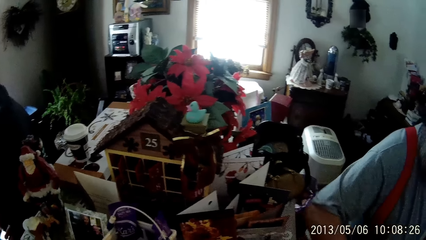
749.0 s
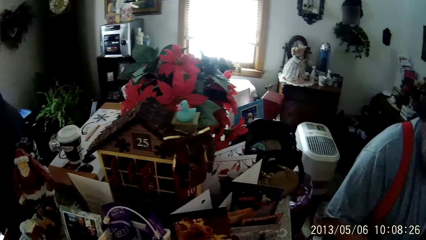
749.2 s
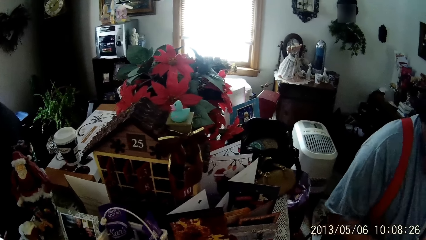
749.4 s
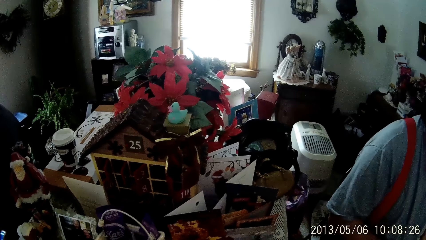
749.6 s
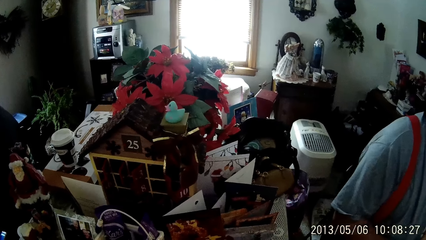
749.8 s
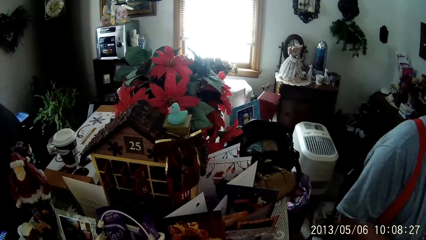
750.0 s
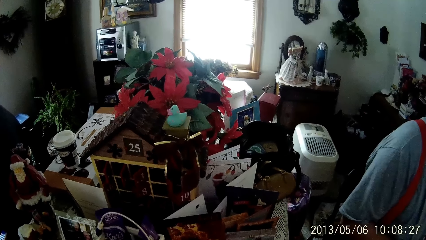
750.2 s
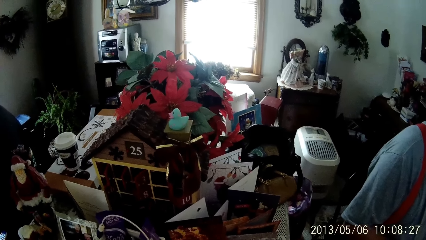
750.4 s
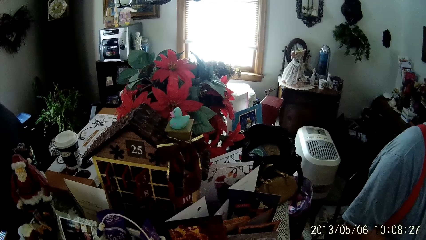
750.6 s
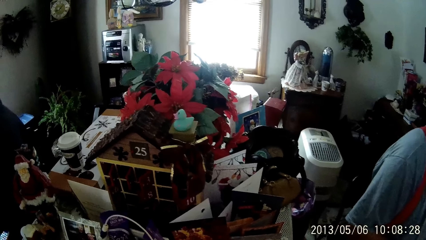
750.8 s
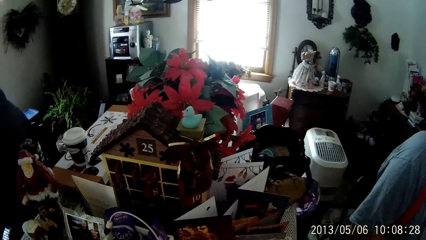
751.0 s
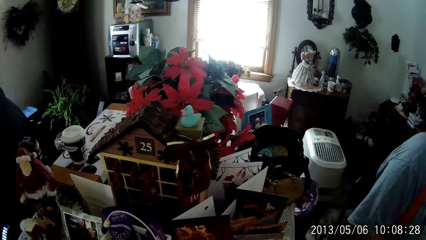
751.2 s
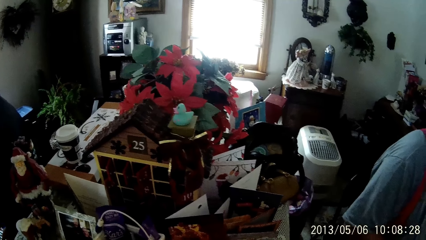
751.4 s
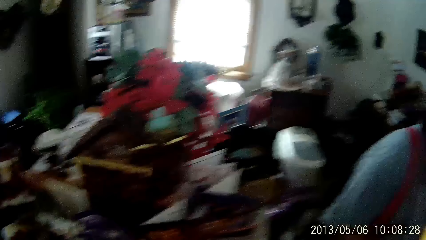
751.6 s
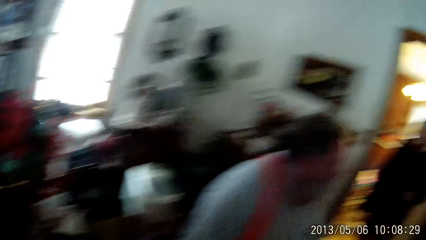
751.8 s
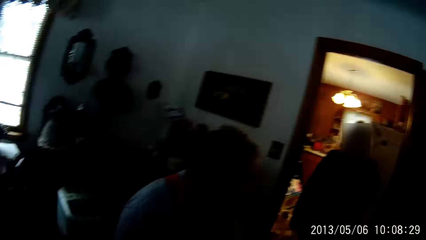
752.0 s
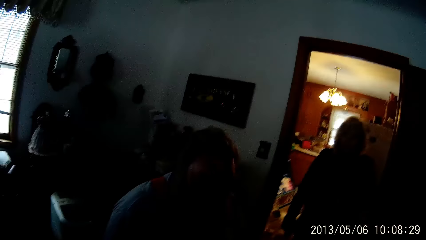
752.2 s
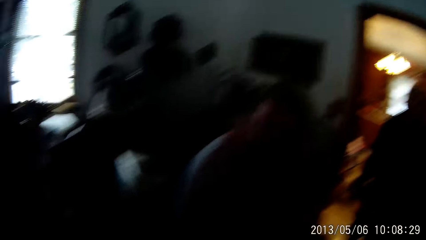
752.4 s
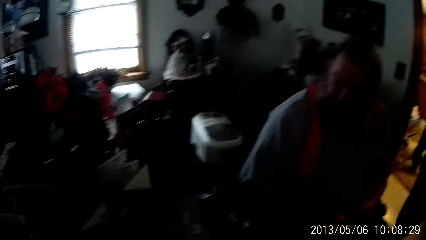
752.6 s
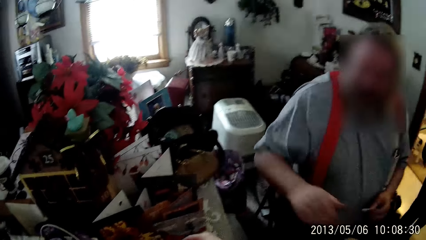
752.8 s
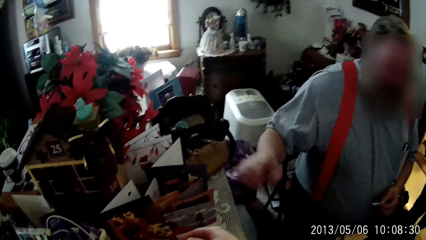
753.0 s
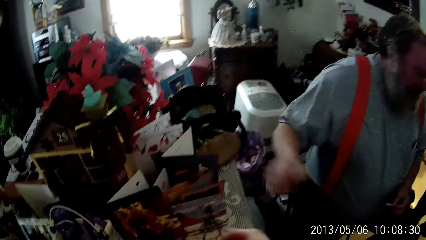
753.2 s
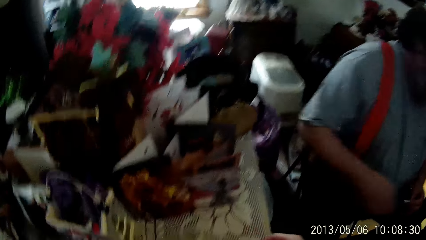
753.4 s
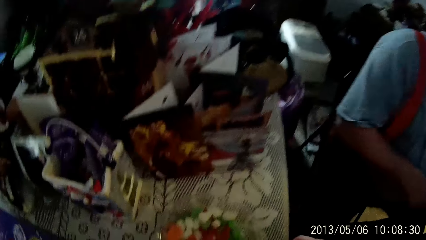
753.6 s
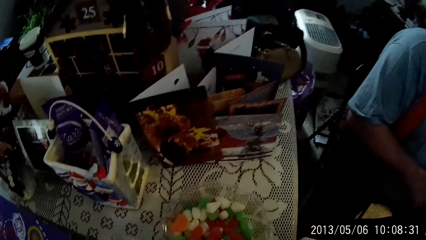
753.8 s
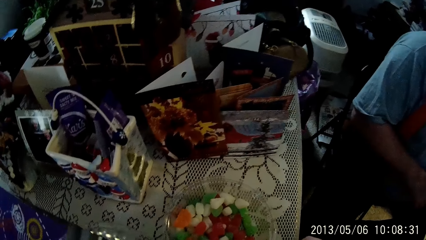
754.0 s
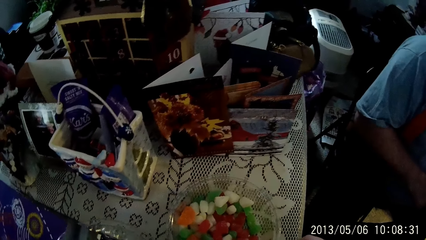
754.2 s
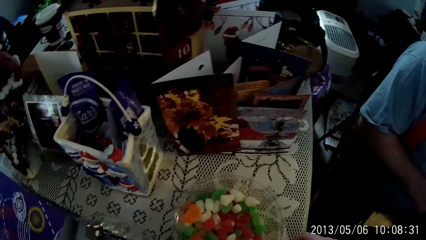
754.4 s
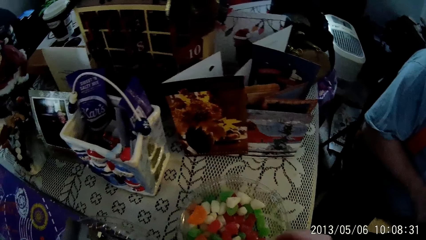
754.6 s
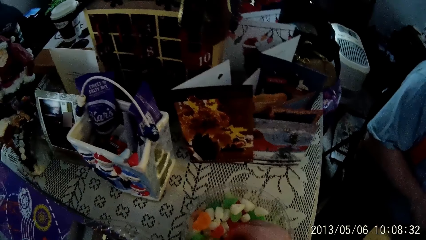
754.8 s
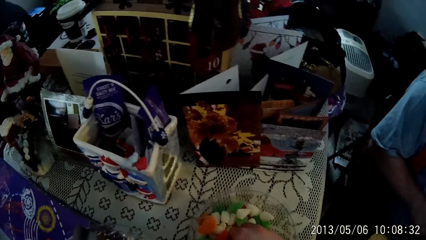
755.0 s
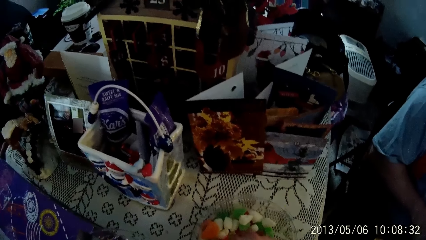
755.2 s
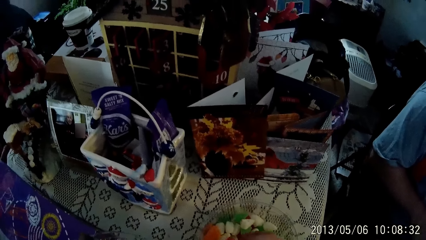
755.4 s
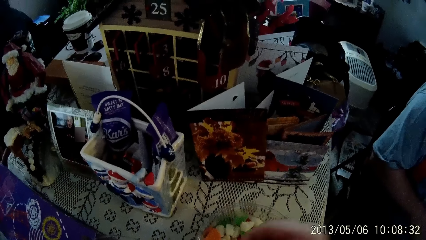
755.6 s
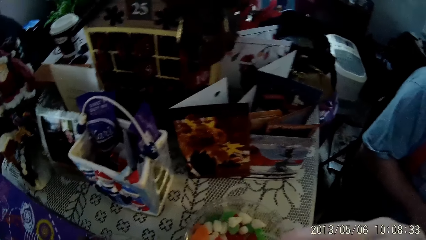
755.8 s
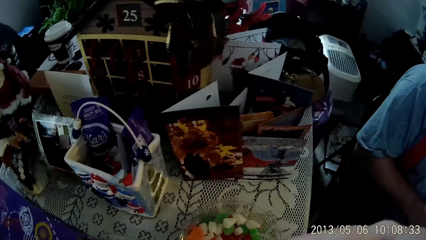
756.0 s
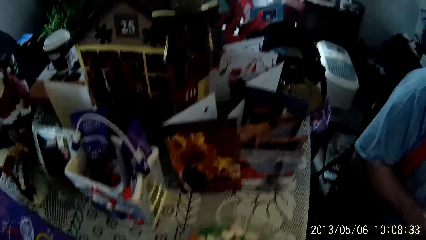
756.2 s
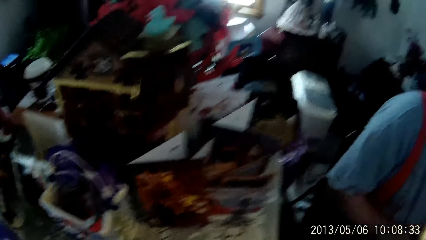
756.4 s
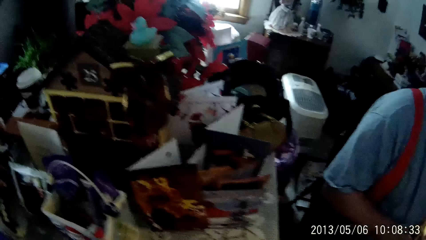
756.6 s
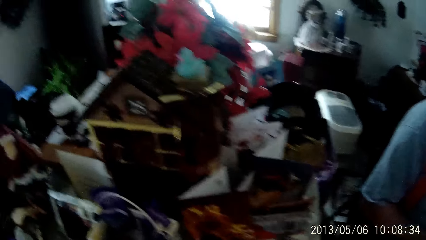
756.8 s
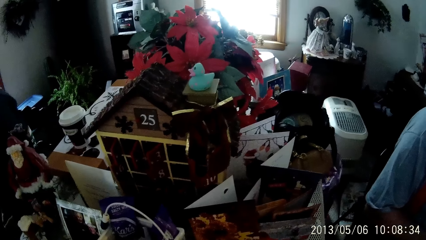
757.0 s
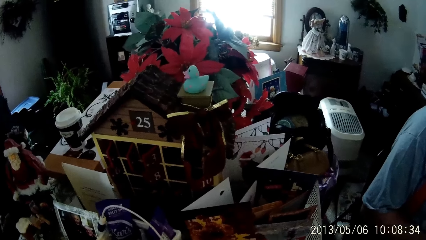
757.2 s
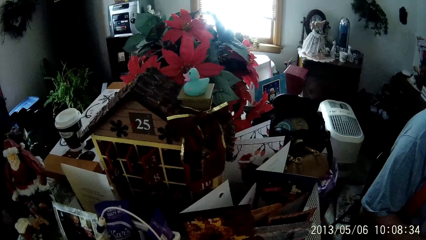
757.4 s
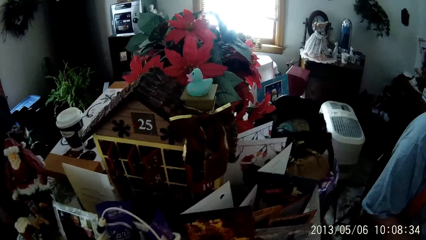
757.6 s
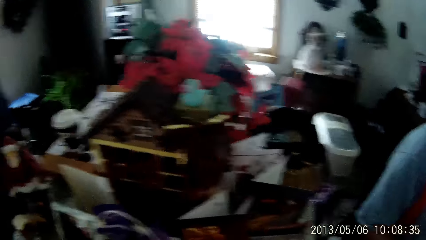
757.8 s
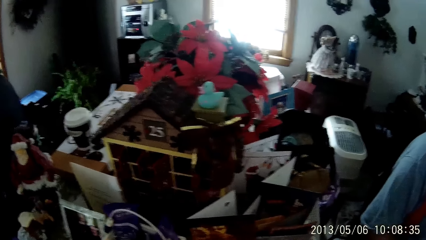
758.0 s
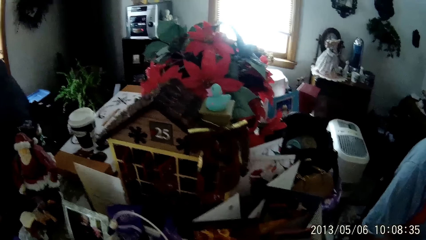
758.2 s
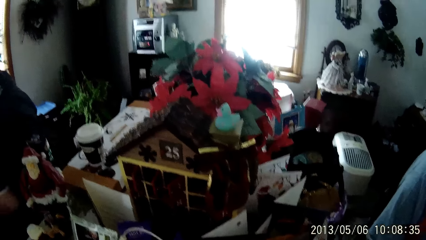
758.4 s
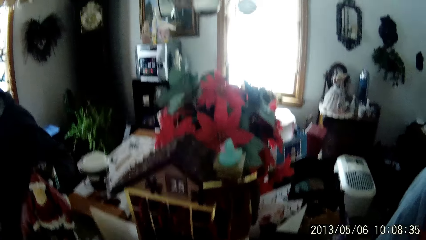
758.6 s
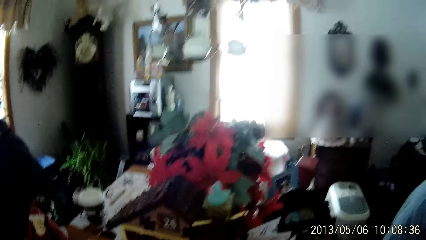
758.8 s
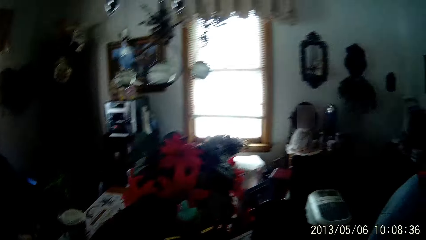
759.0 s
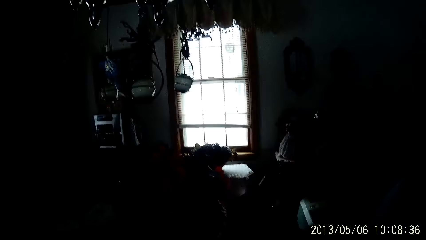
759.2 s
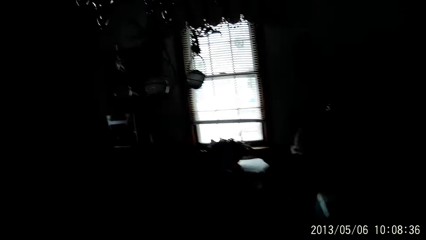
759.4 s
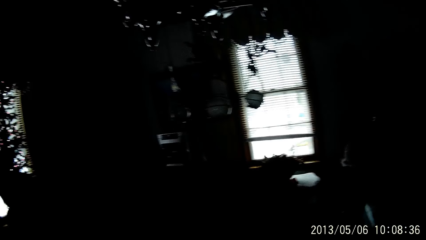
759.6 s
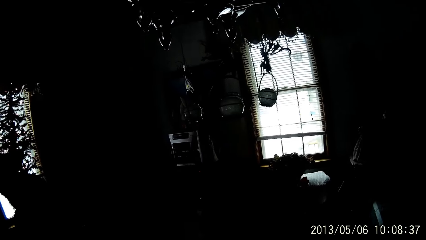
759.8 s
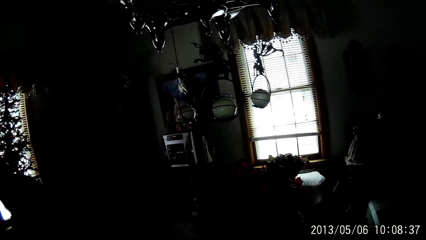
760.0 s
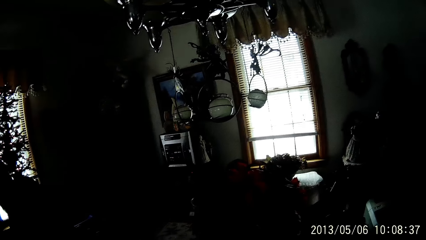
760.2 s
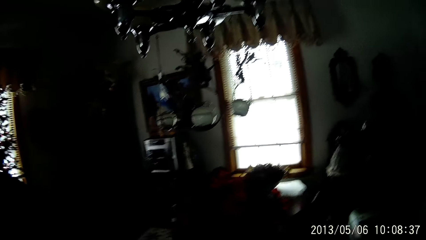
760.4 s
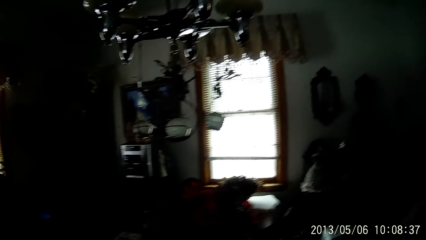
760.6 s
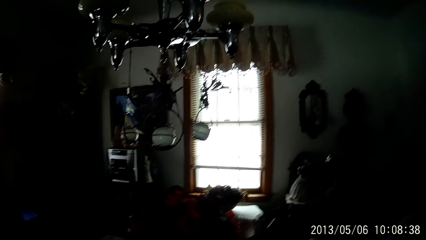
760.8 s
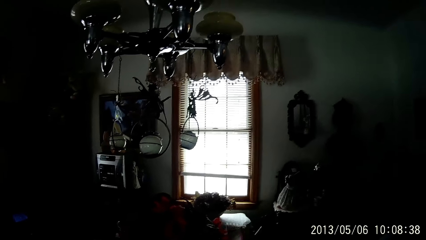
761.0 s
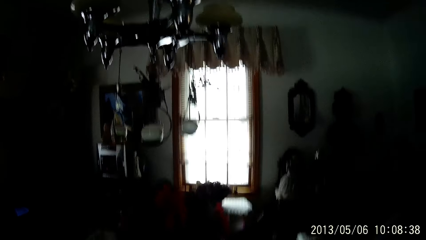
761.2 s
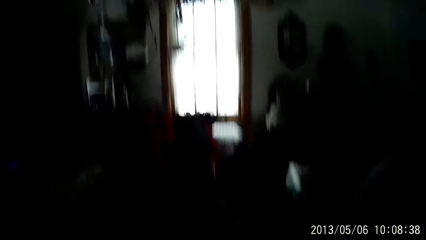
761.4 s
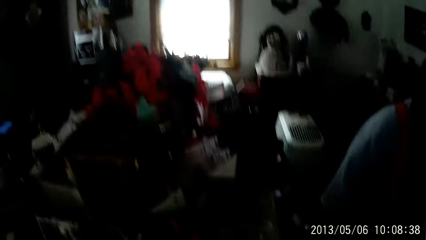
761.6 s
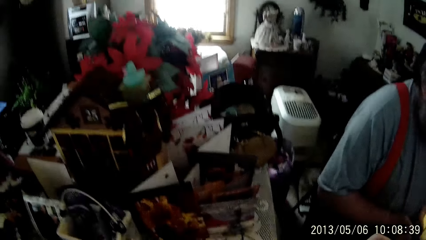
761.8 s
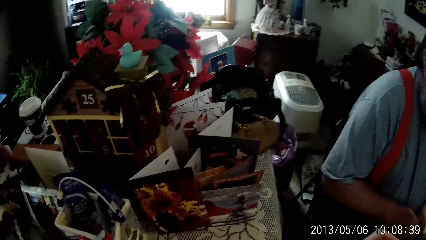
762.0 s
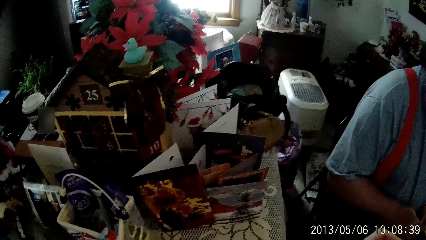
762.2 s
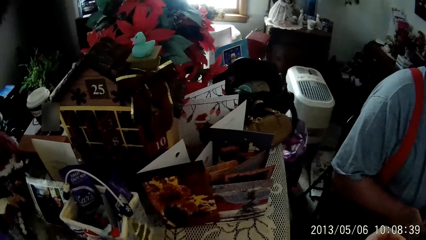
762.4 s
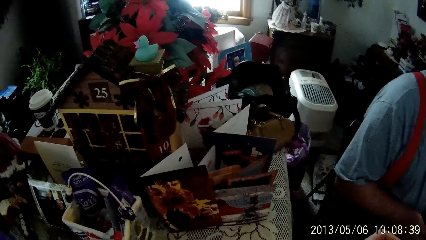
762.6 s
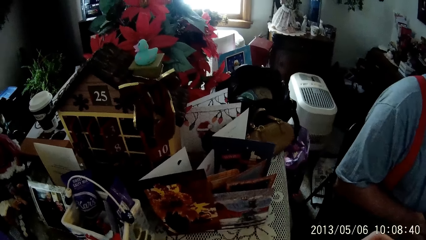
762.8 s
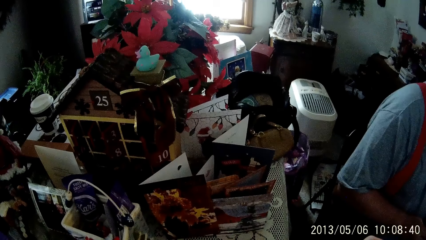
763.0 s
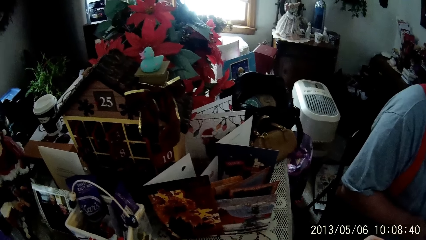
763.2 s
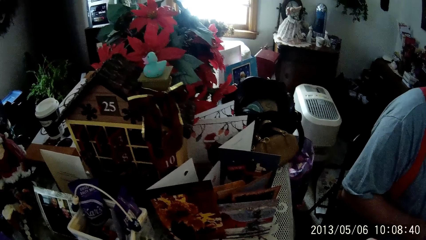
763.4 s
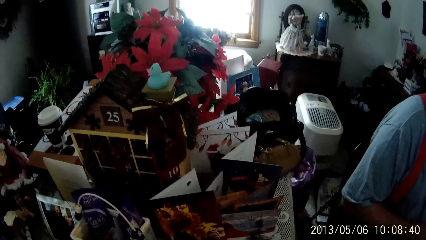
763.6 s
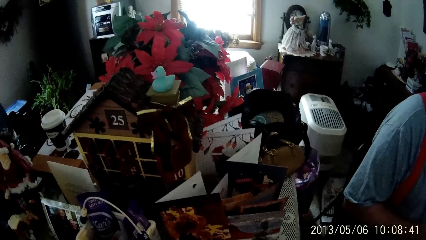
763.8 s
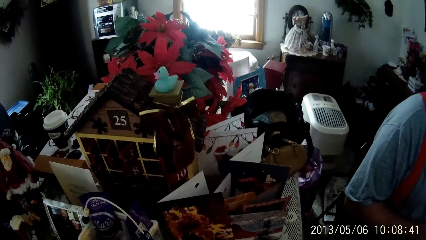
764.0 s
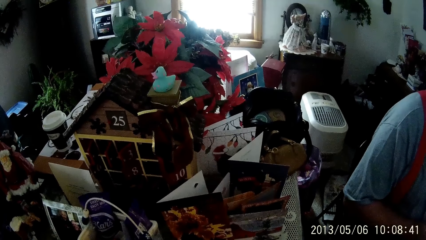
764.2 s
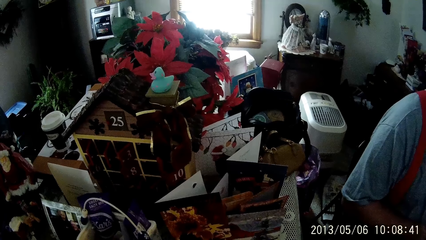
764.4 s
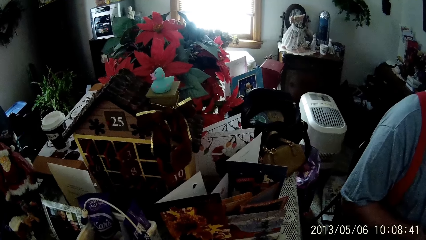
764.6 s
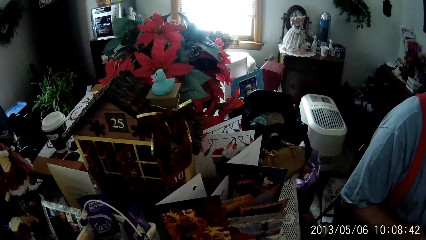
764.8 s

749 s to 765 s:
The camera wearer picks up a candy piece from the candy bowl on the table with her right hand.
